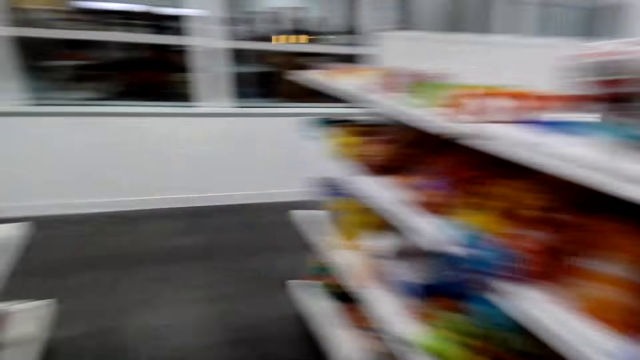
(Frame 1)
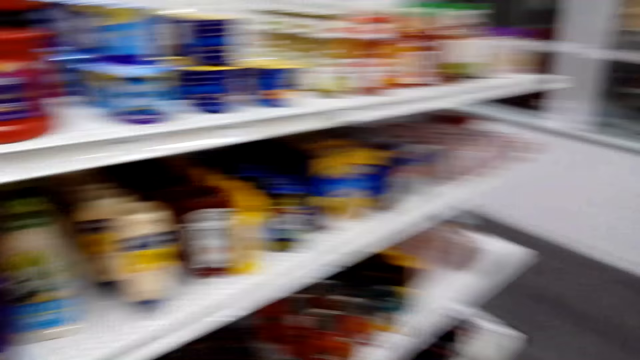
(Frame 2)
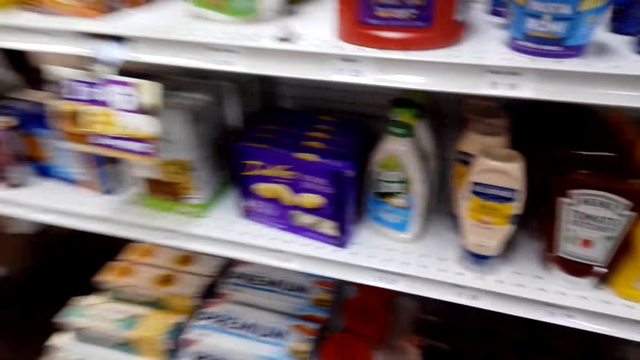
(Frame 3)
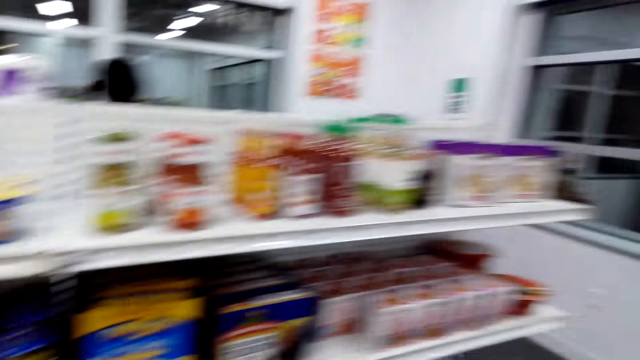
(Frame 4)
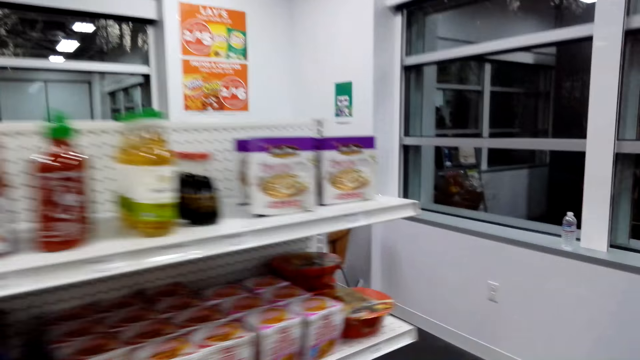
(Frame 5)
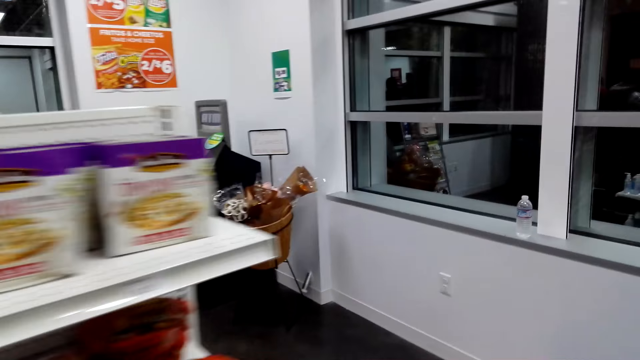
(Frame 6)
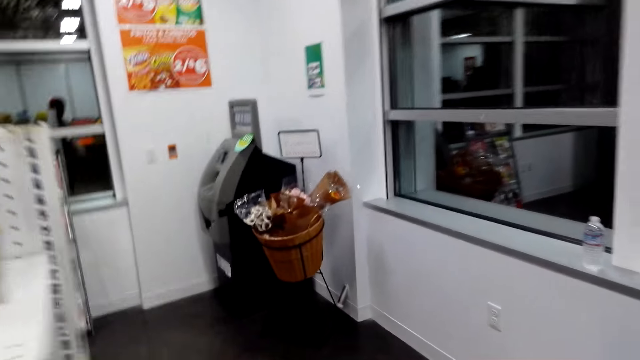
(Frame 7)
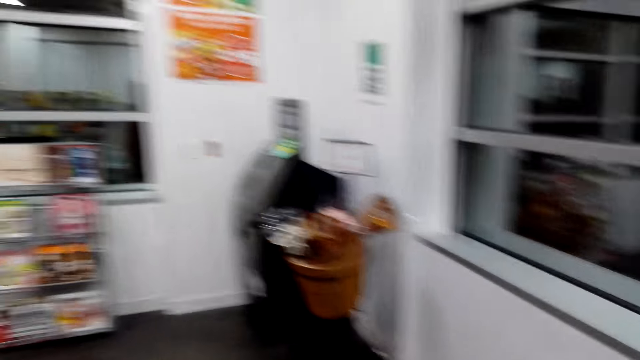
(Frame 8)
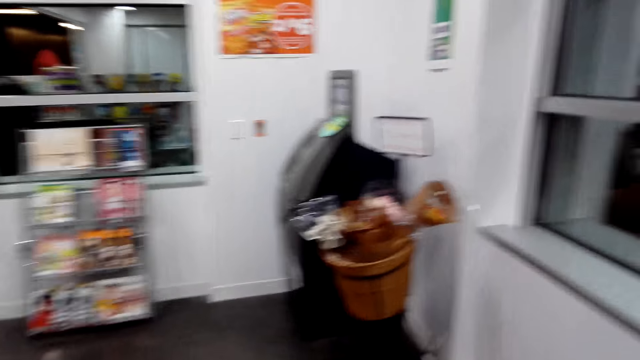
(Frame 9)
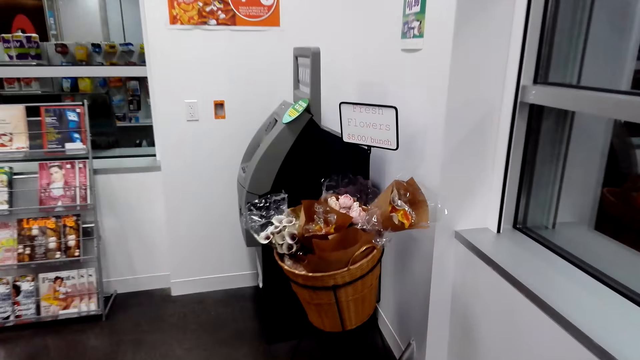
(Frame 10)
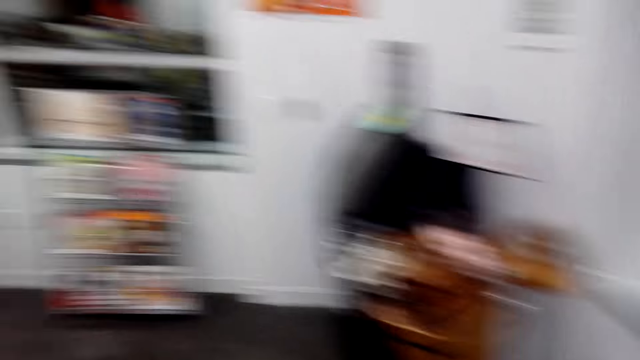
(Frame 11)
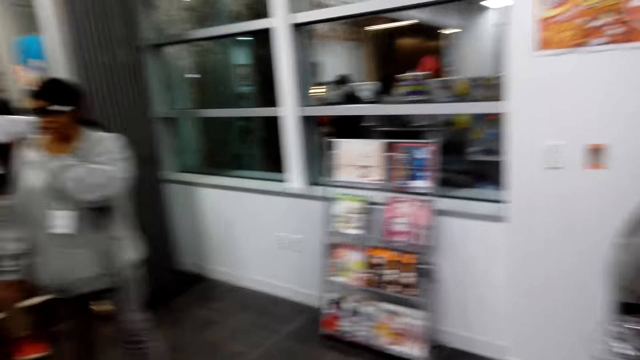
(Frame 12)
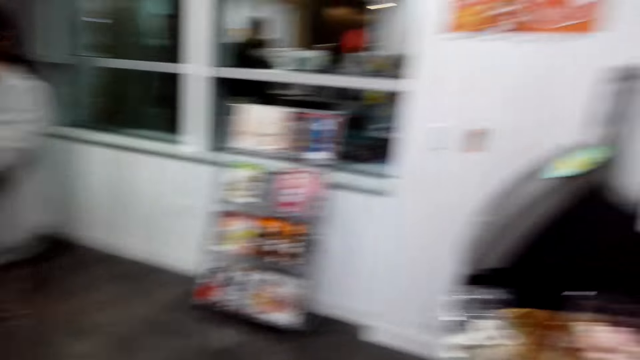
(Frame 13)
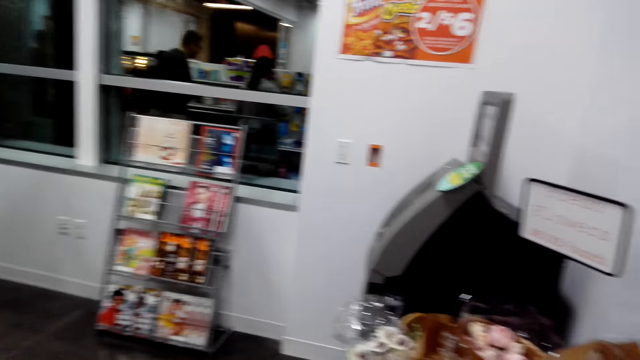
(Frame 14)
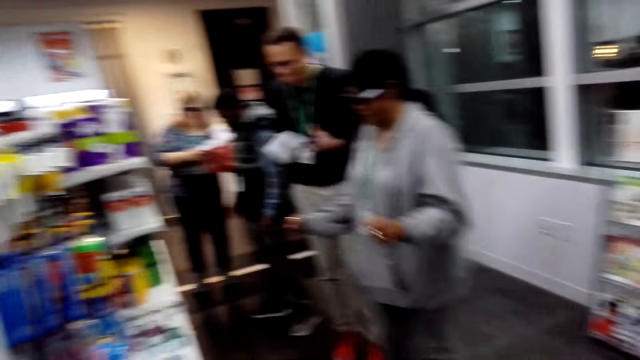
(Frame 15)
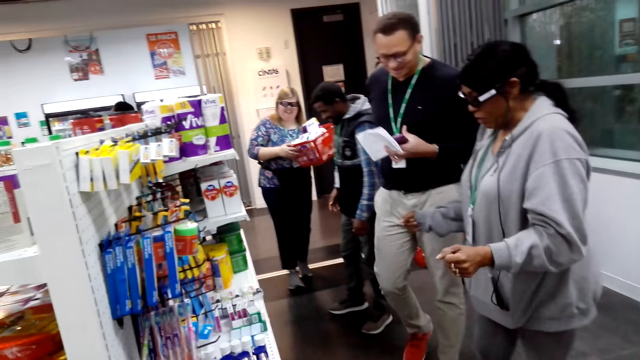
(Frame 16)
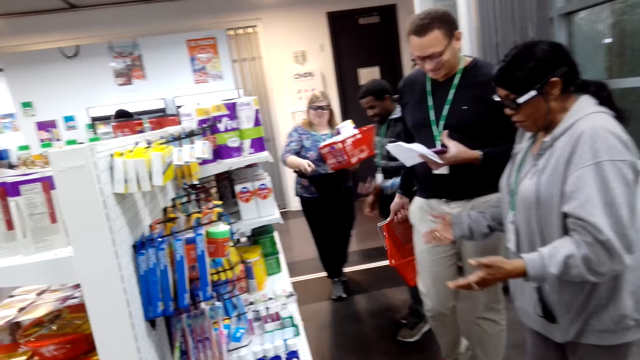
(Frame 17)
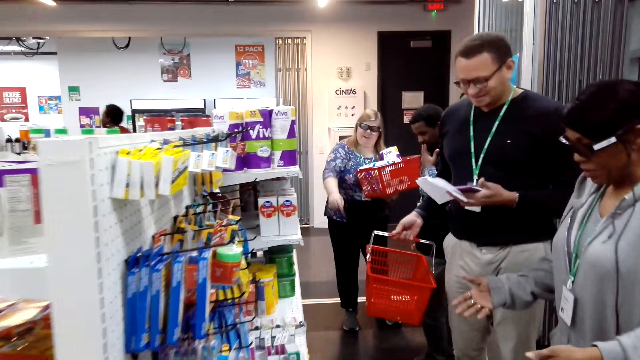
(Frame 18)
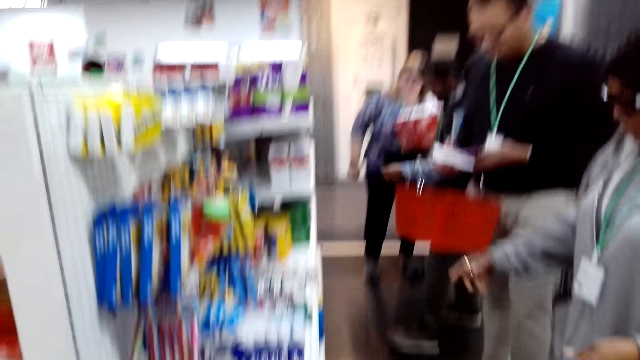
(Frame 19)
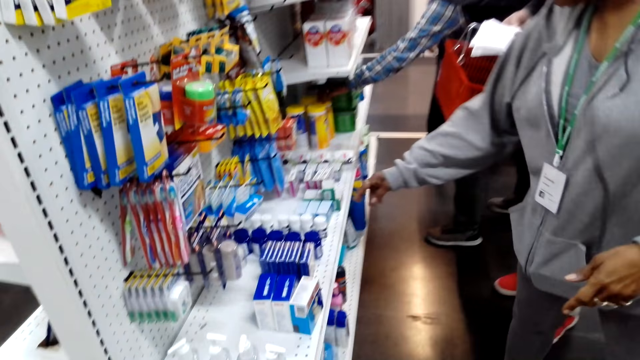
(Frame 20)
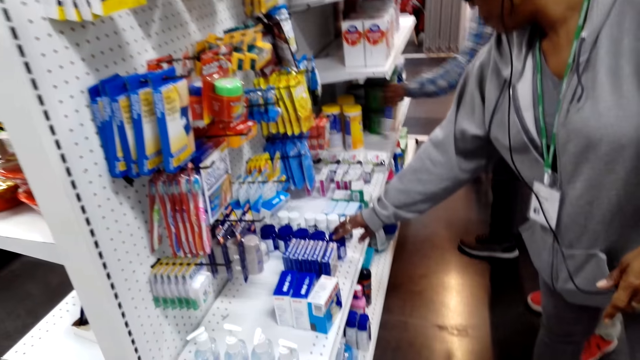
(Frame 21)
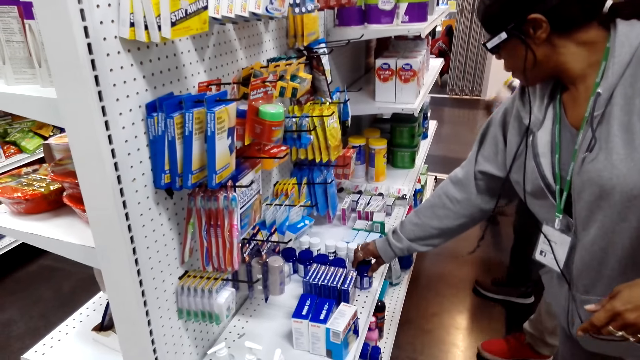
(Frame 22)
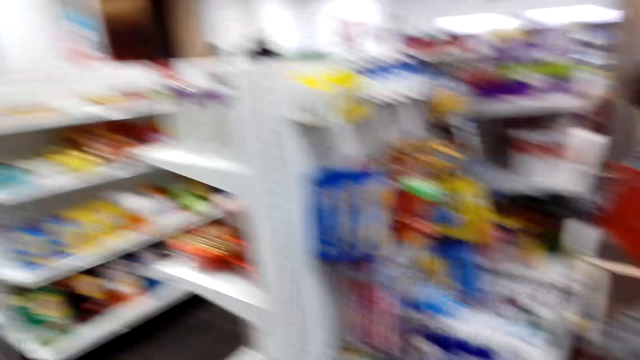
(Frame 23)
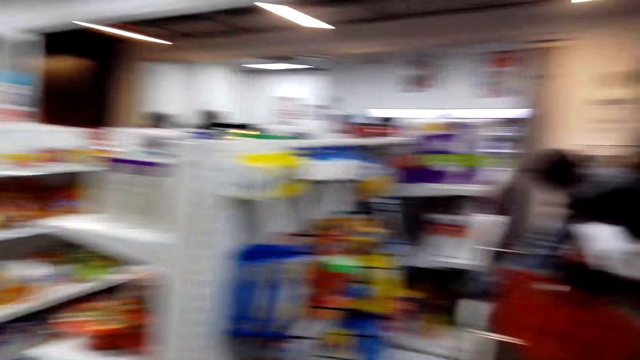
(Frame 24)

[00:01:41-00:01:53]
The camera wearer walks around in the supermarket. They look around in the supermarket.

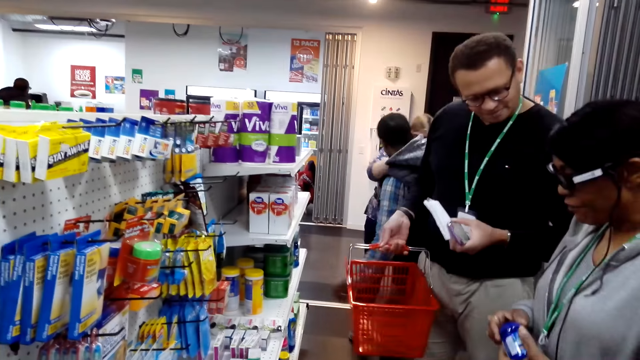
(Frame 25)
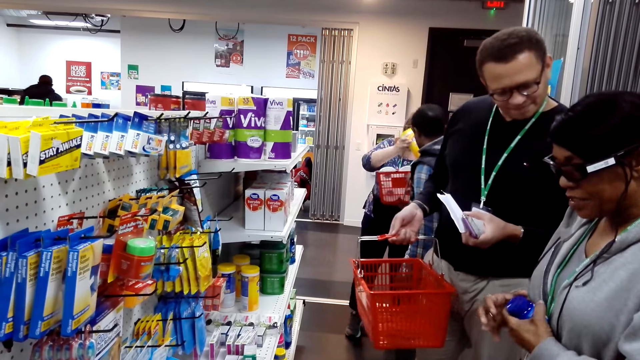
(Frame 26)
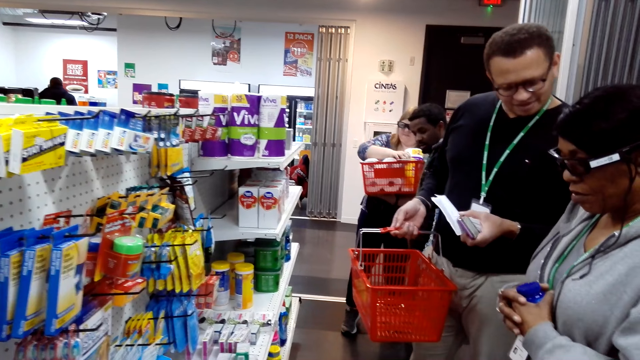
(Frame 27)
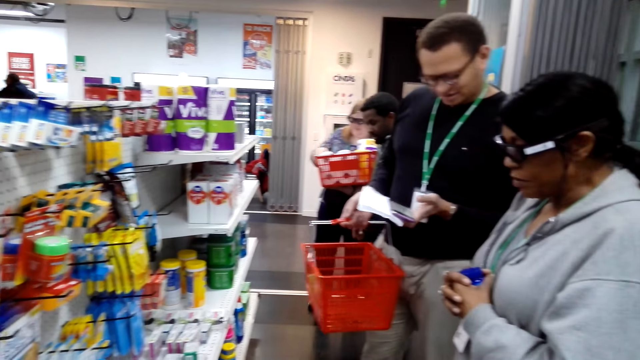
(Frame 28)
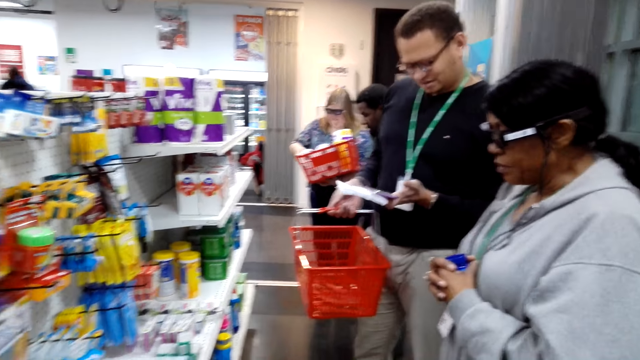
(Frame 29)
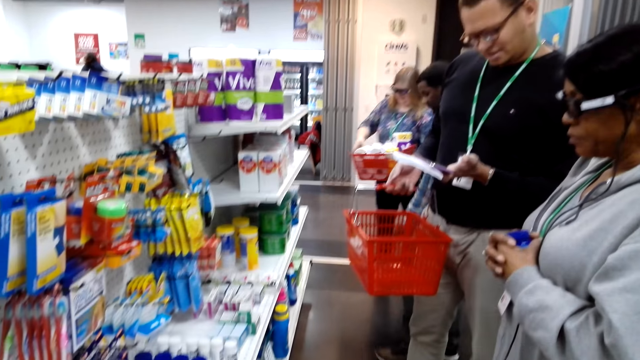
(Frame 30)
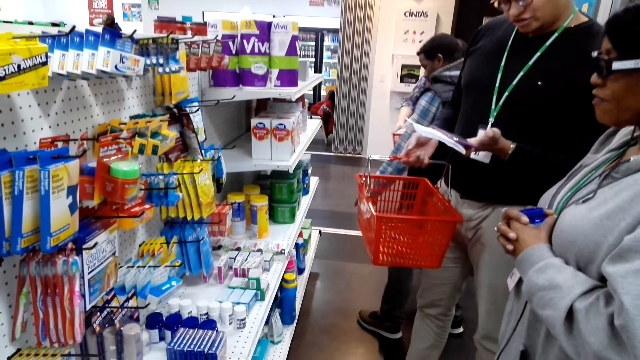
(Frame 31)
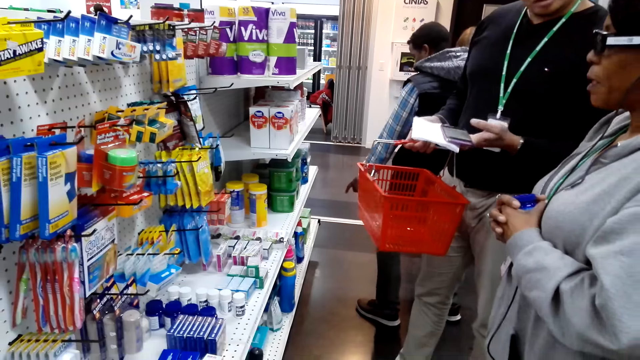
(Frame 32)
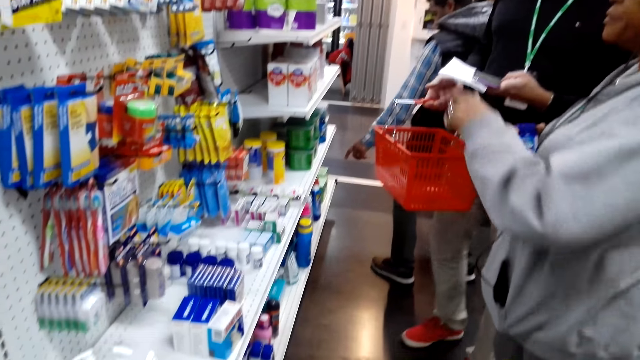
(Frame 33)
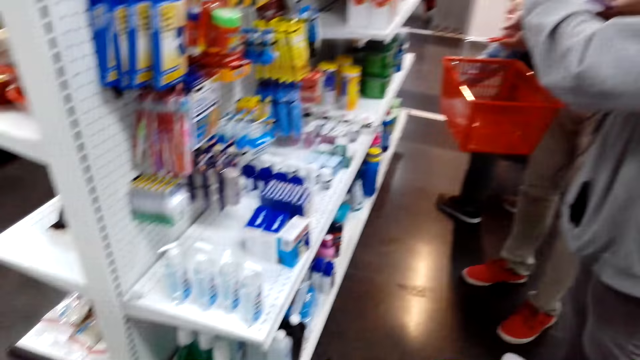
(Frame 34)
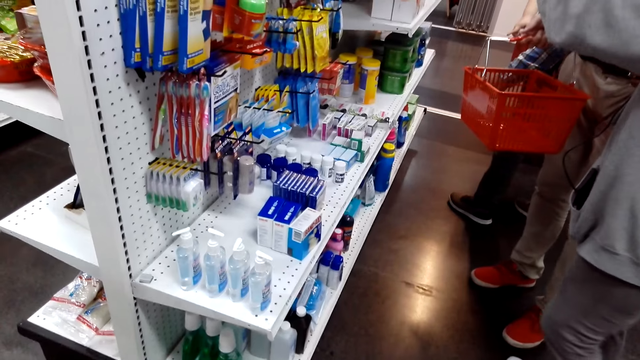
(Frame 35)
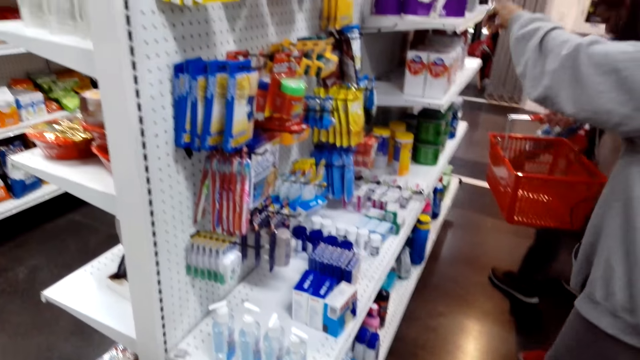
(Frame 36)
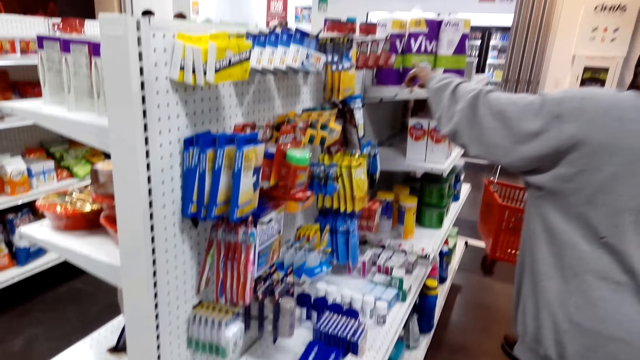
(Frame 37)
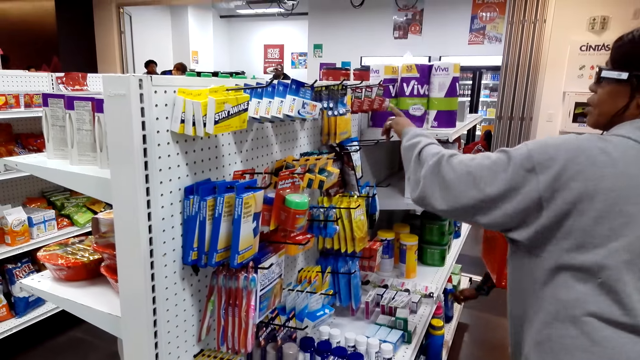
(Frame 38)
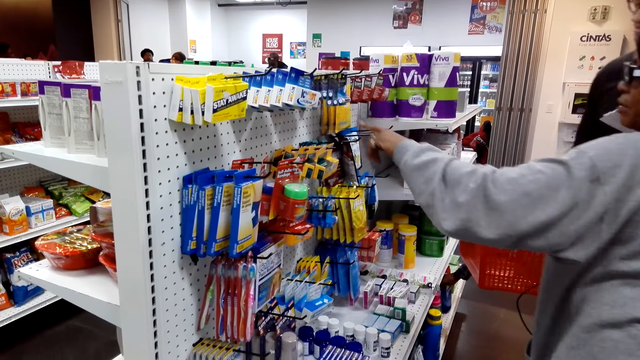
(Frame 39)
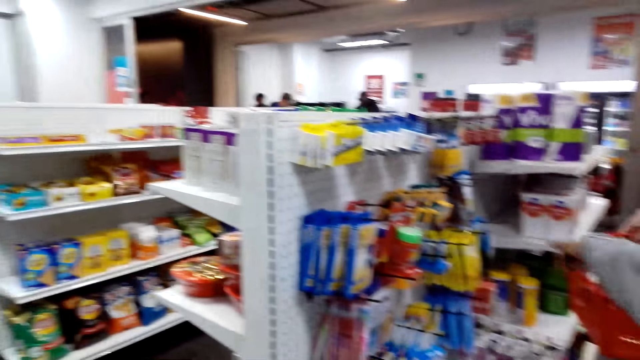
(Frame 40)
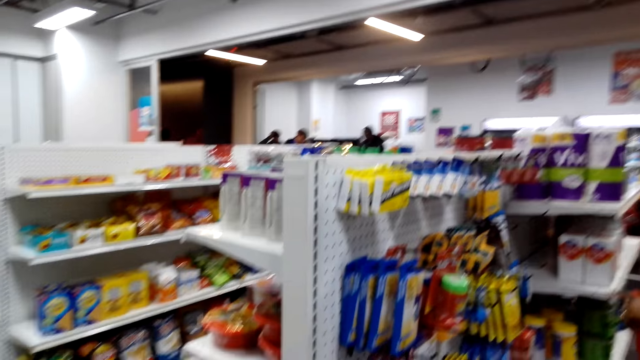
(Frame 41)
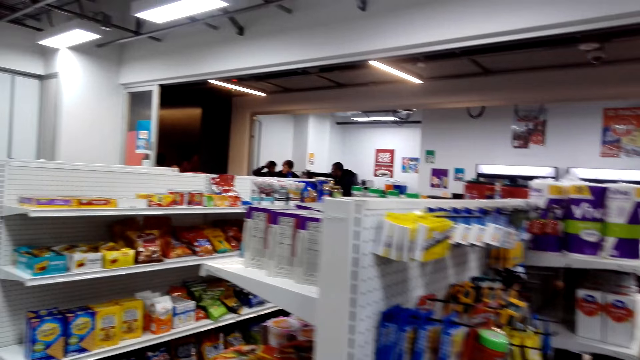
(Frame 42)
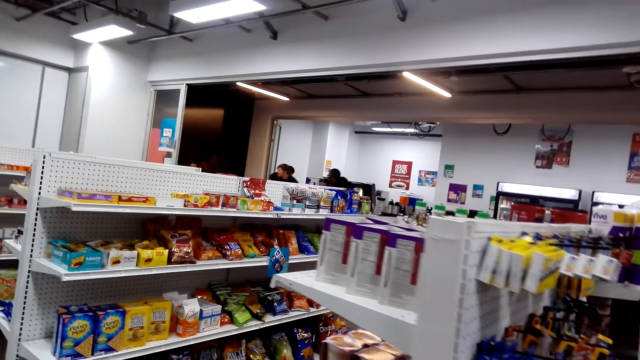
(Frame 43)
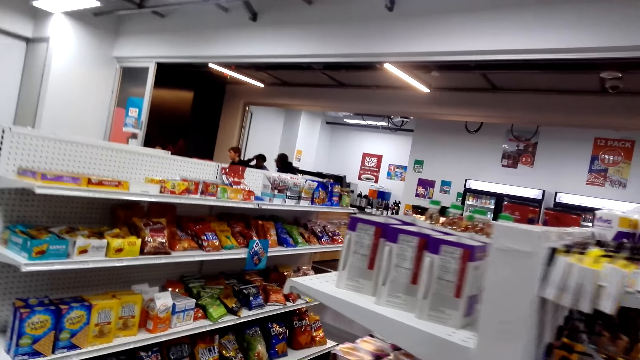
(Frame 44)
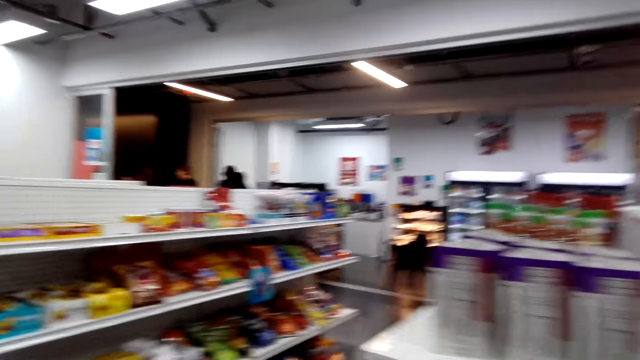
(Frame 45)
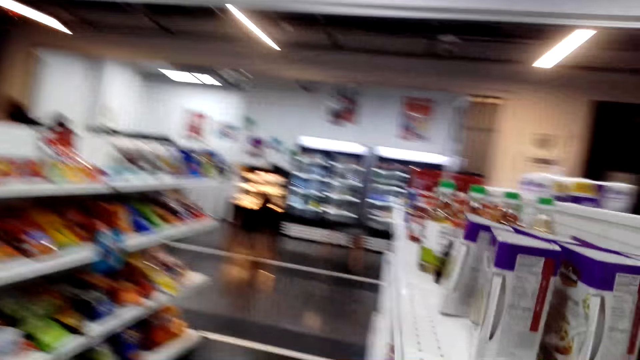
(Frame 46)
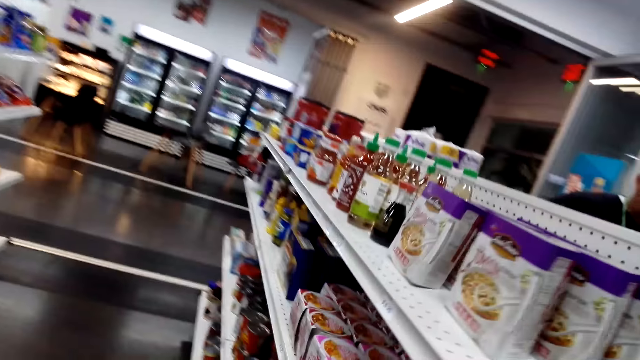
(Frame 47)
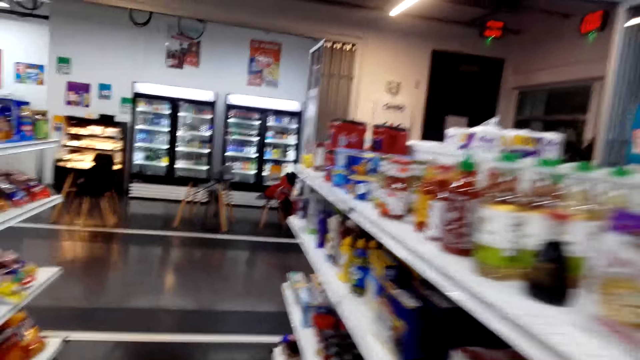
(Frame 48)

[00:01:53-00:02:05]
The camera wearer walks around in the supermarket.
